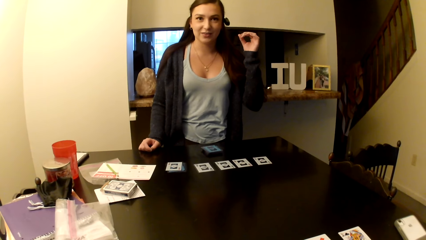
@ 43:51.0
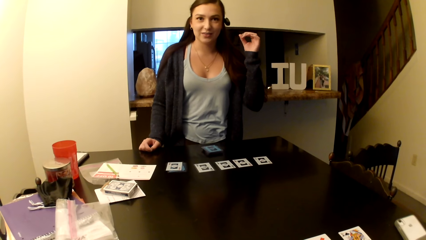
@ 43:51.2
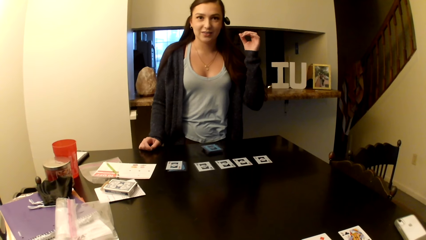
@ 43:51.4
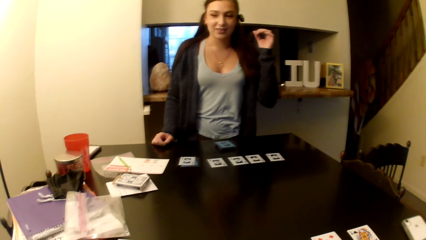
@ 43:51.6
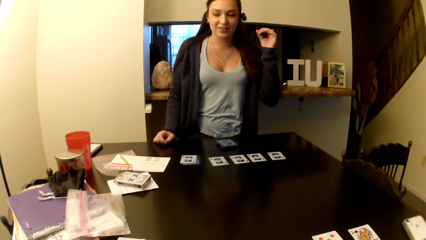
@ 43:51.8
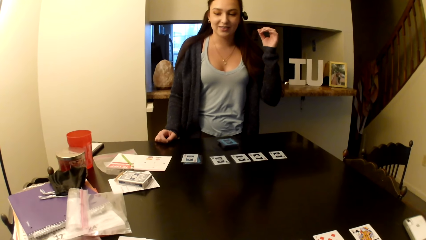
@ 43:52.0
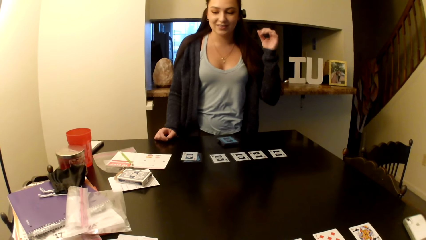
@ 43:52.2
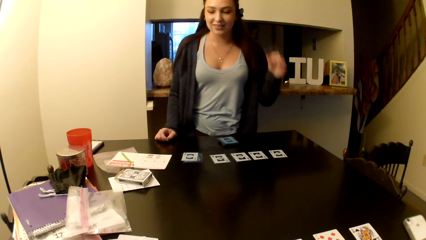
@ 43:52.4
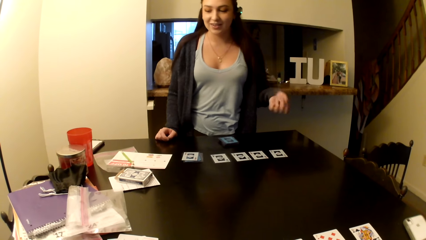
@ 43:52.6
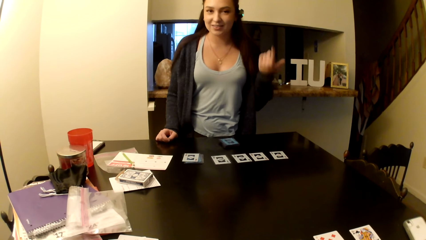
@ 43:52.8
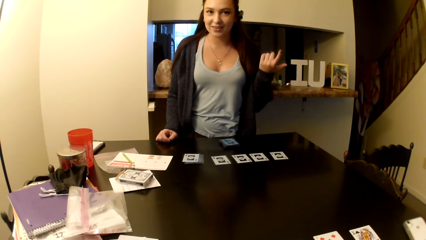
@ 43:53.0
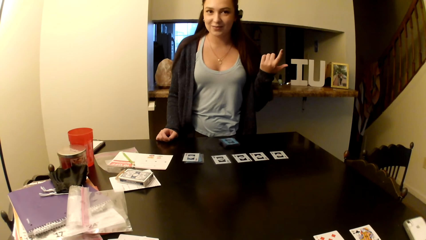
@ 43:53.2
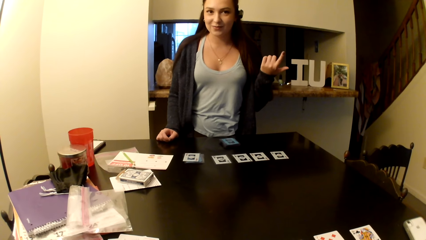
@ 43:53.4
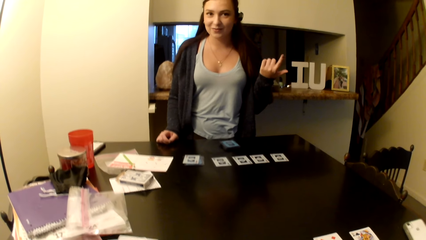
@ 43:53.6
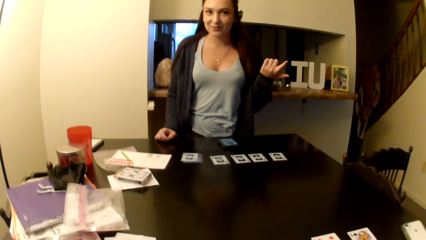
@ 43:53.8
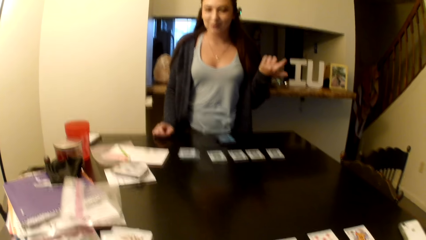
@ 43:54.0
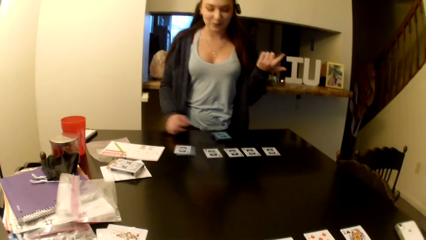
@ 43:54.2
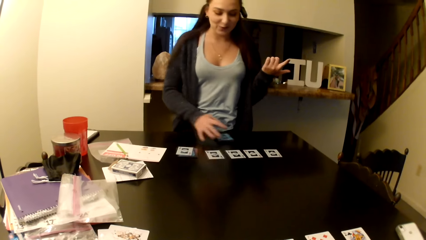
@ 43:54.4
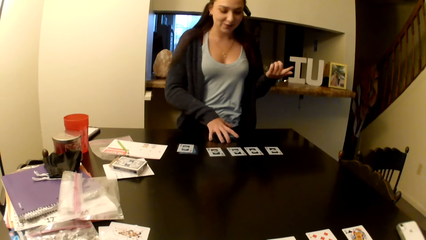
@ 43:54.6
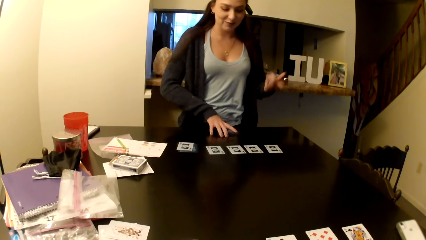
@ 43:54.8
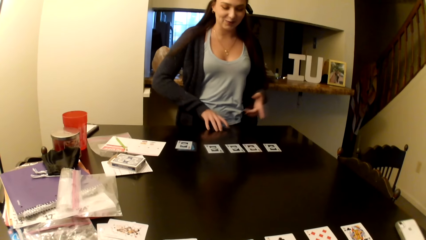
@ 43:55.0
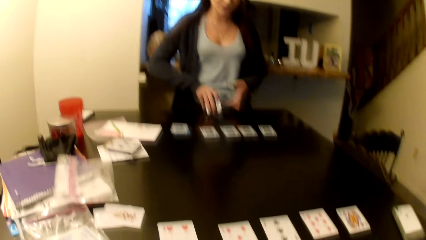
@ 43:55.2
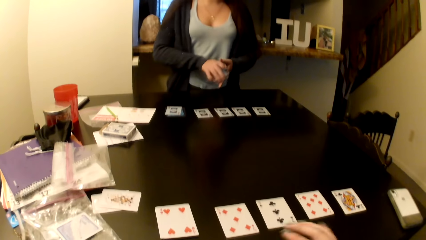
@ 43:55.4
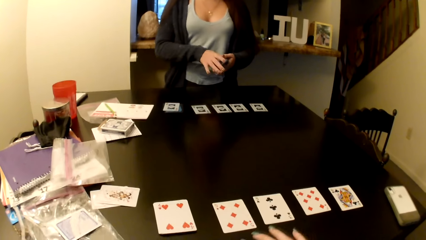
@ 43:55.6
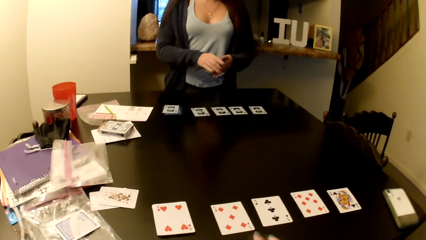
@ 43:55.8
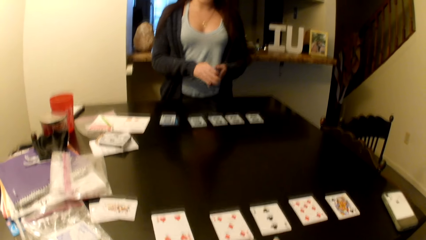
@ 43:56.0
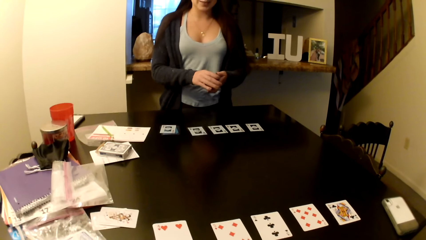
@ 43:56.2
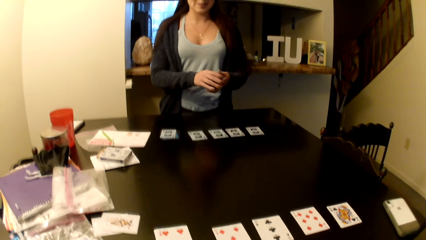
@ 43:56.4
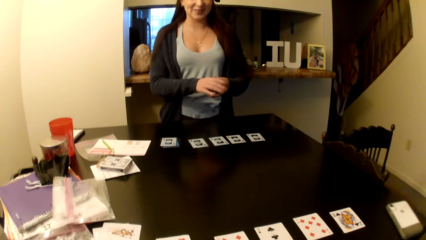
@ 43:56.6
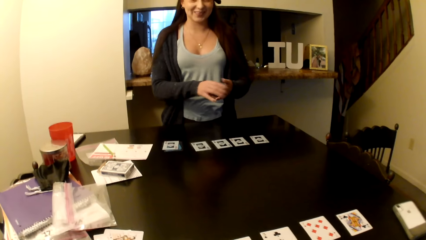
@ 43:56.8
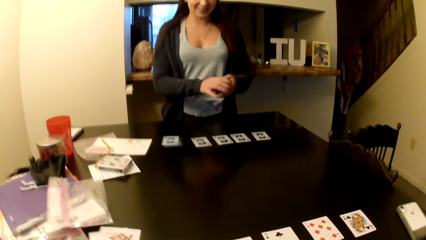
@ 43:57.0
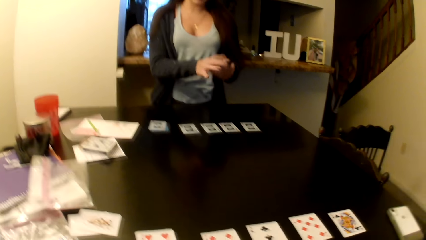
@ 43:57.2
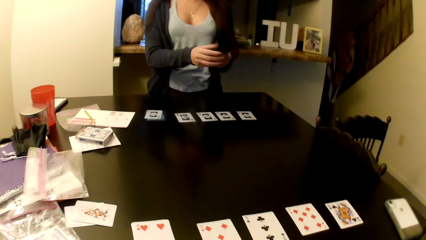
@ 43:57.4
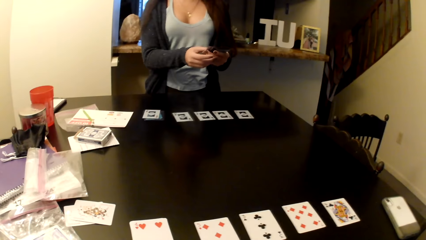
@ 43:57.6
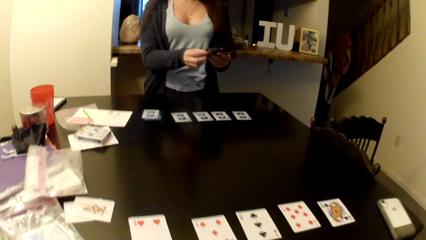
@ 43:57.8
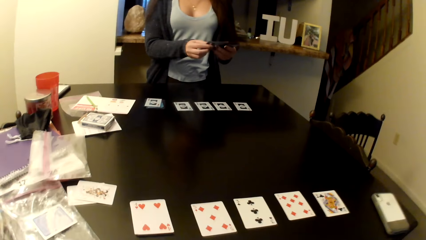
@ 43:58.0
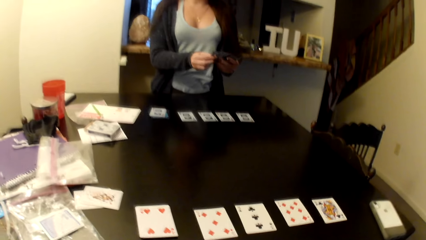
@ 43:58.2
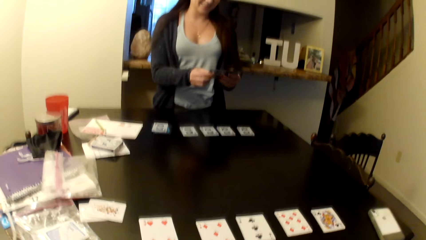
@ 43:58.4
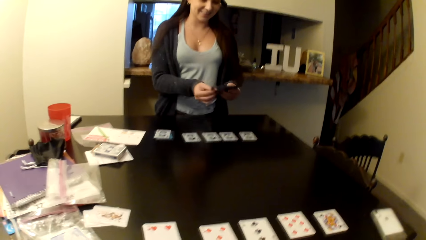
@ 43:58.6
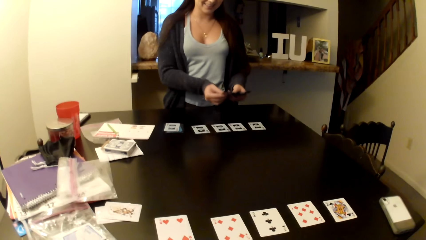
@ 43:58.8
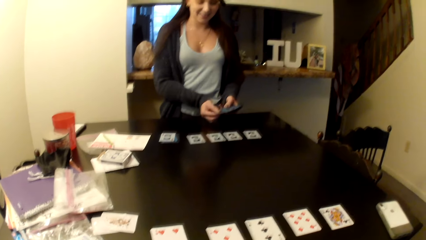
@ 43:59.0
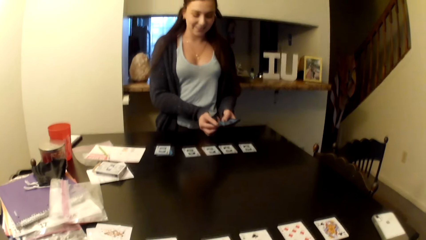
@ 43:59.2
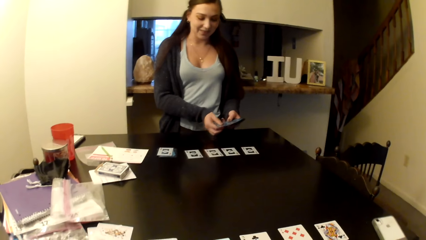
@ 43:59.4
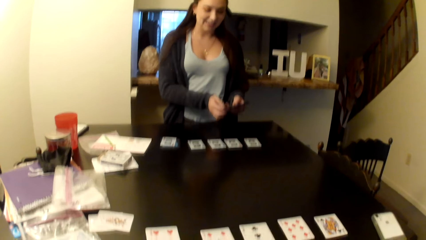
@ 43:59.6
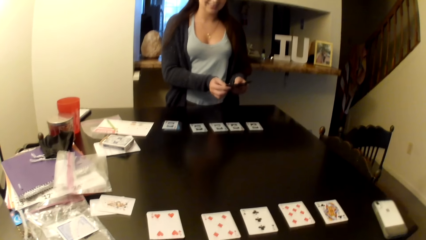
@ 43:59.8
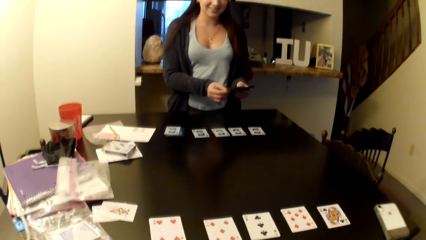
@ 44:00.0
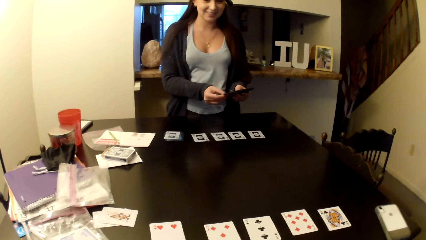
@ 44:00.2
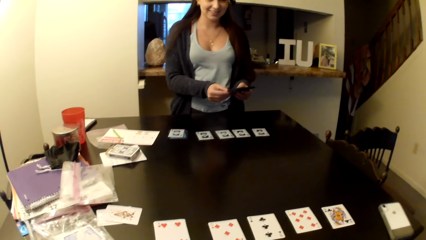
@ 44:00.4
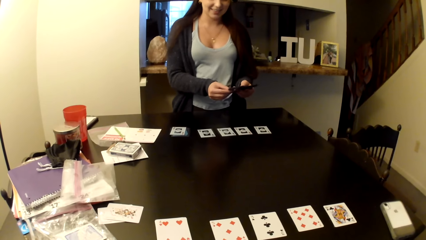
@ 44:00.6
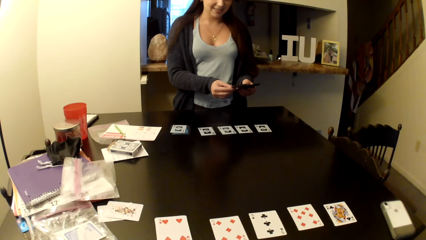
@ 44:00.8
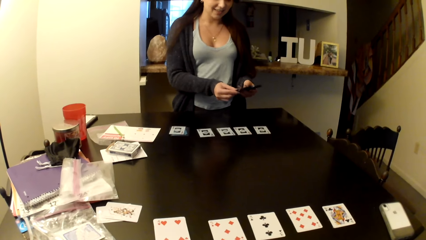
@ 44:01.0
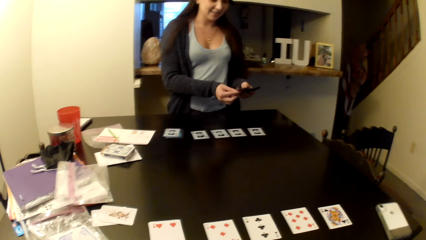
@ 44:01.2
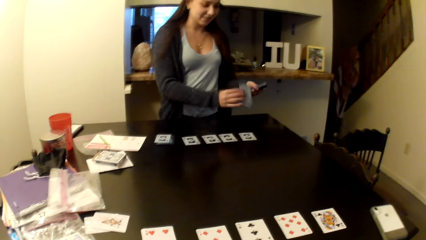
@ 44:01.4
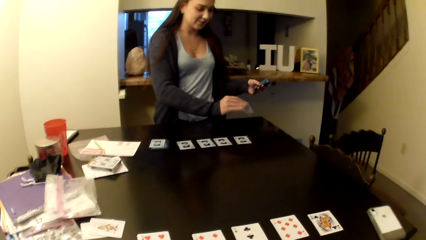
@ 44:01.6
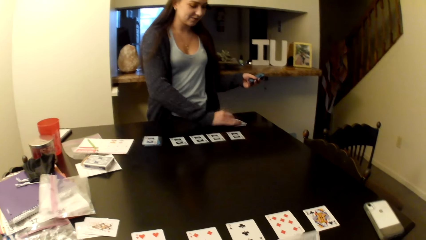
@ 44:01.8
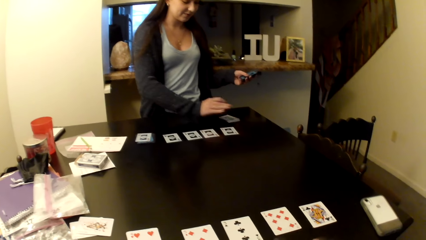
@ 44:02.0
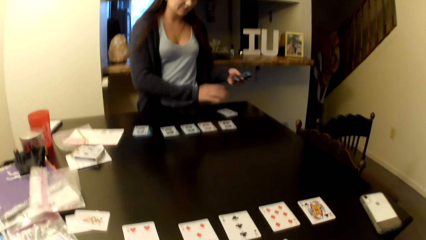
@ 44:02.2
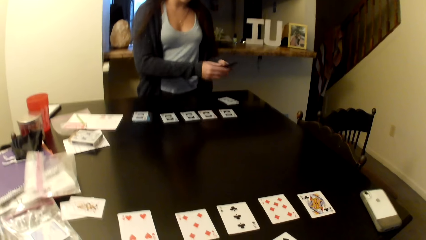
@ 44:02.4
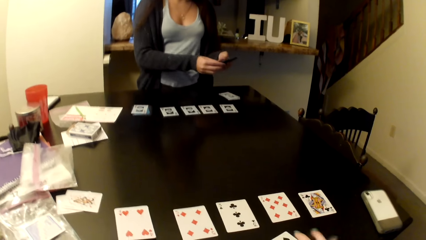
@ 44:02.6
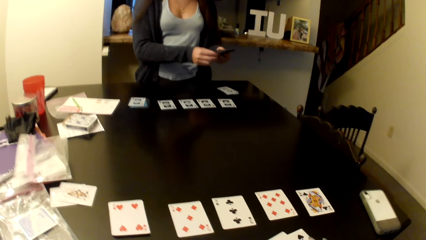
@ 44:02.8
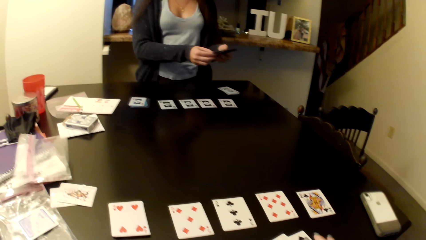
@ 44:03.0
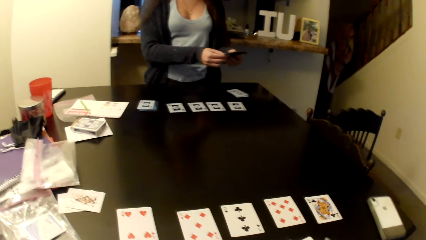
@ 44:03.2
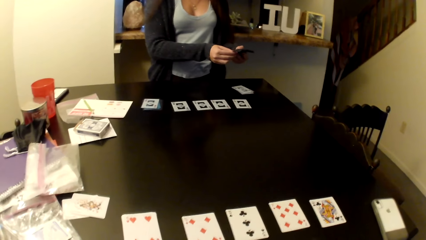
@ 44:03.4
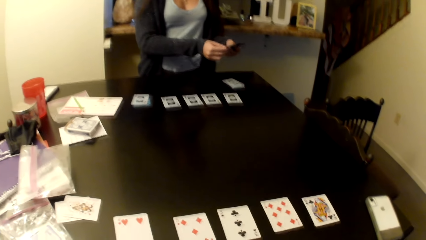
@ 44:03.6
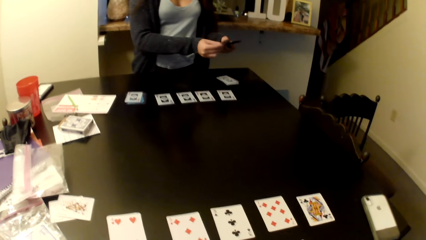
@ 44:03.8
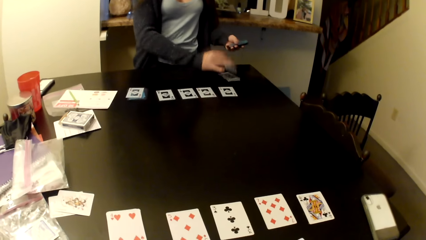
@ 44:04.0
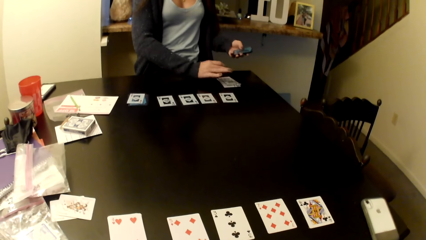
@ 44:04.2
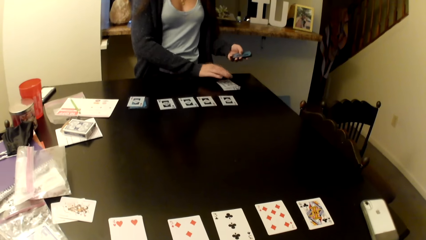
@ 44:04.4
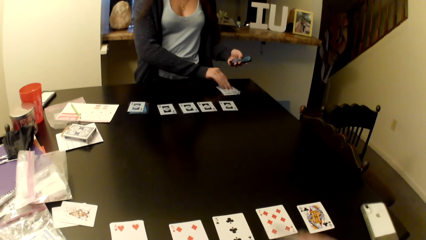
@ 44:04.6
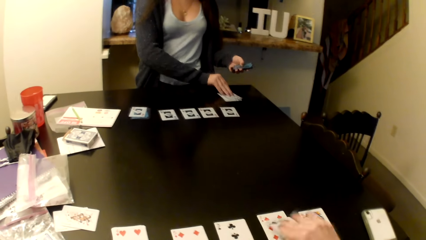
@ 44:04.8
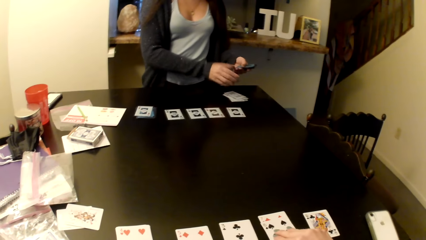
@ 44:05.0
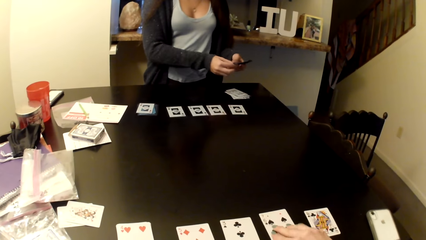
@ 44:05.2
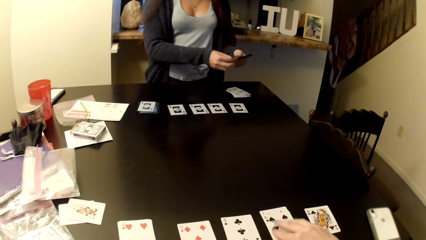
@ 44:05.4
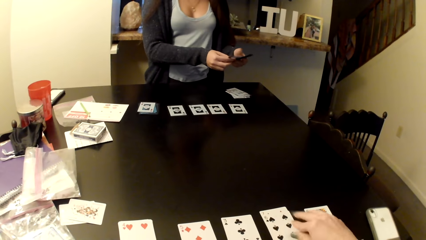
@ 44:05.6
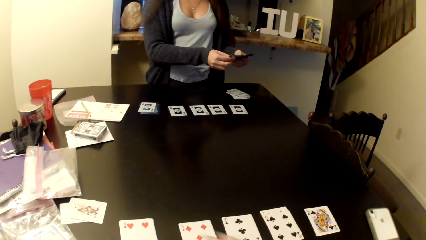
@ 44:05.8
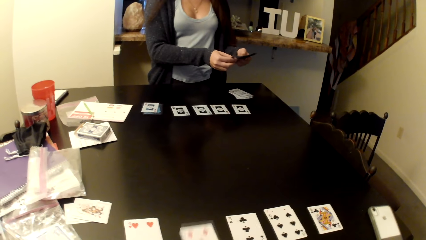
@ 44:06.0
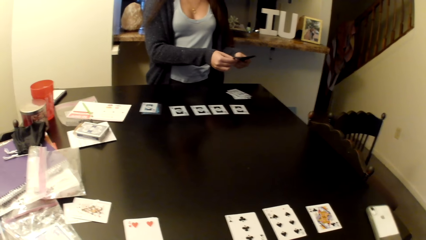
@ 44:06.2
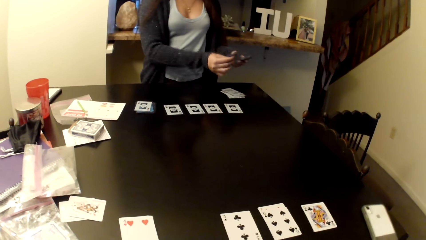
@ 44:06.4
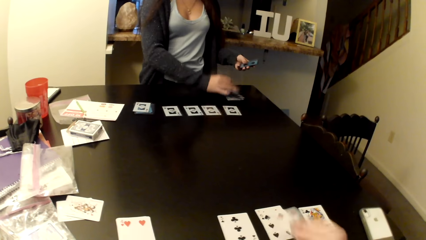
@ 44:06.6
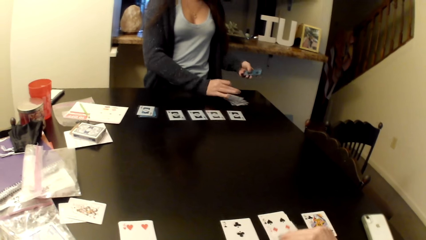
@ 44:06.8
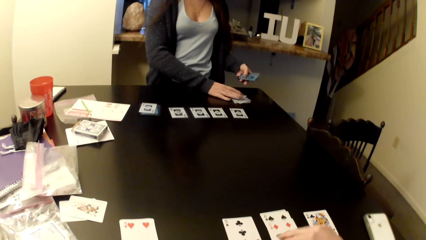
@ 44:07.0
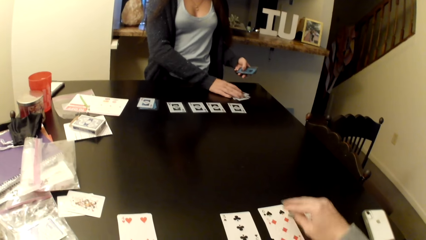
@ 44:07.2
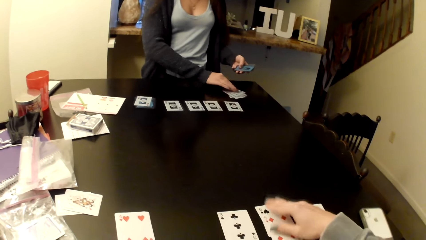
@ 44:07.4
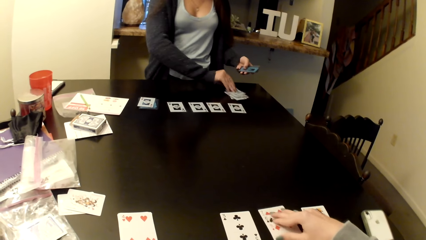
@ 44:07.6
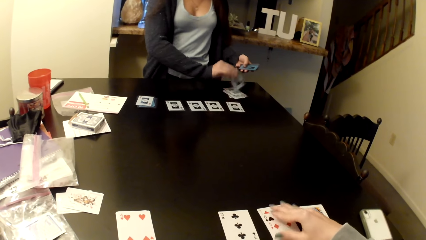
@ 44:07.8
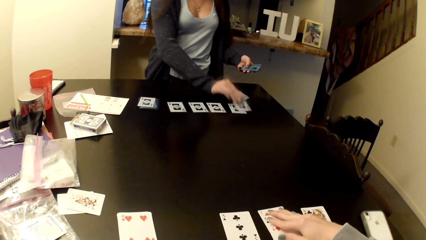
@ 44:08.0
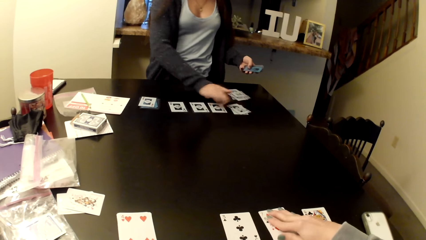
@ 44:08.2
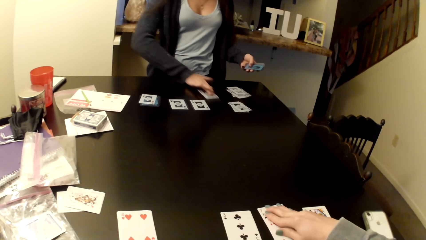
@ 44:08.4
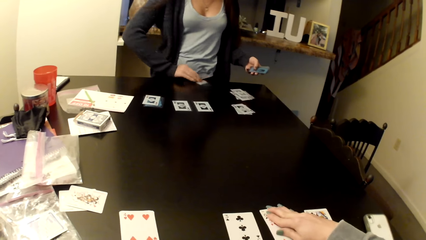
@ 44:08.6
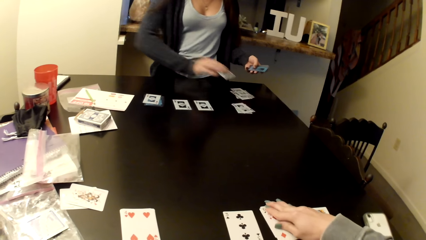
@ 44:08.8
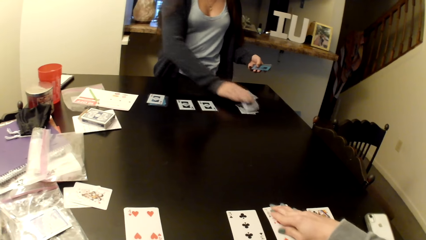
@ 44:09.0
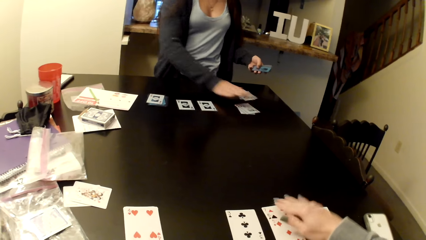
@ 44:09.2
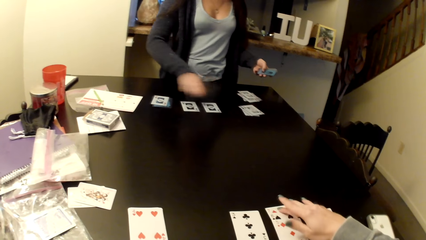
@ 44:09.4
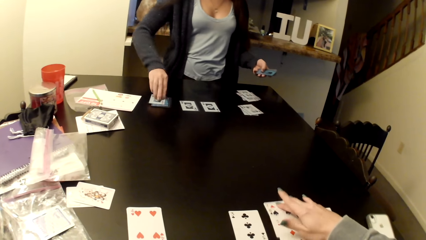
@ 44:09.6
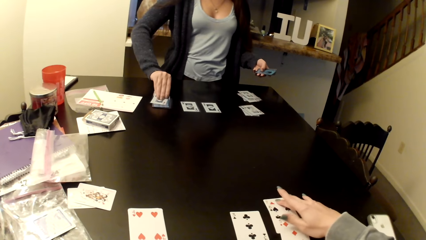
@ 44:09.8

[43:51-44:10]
A woman picks the cards. The woman shuffles the cards. The woman arranges the cards on the table. The woman puts the card on the table. The woman shuffles the cards. The camera wearer arranges the cards on the table. The woman puts the card on the table and picks the card. The camera wearer pushes the card on the table.
